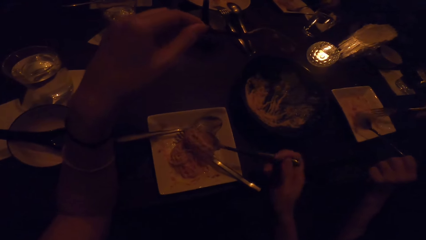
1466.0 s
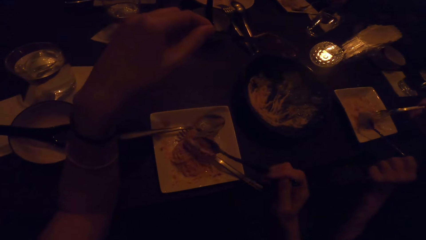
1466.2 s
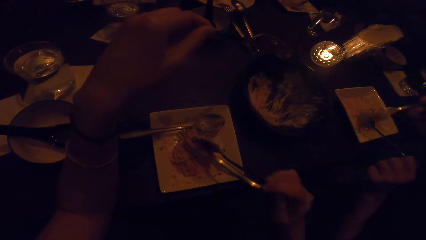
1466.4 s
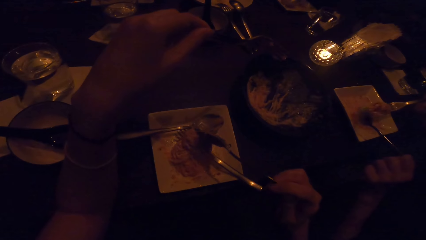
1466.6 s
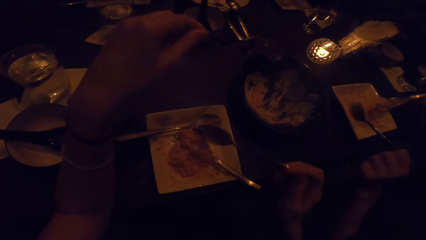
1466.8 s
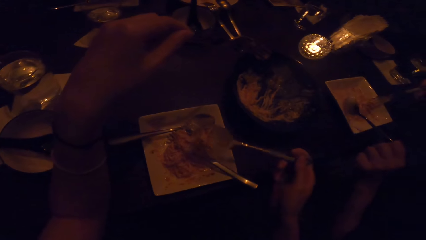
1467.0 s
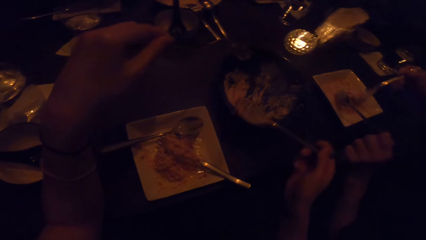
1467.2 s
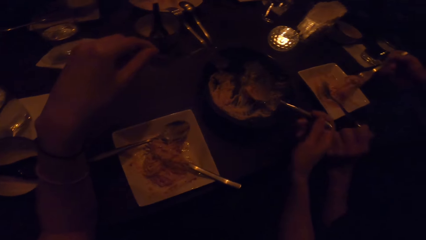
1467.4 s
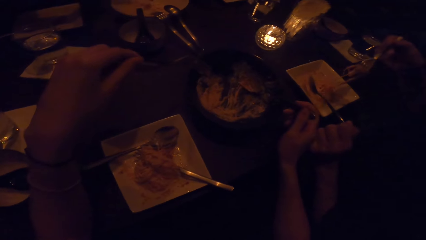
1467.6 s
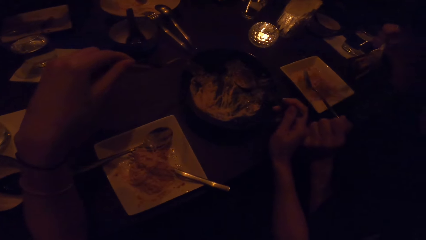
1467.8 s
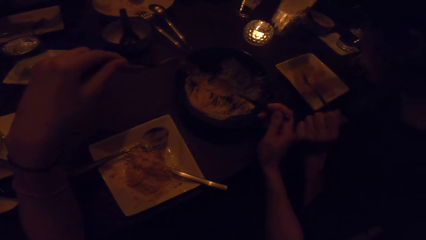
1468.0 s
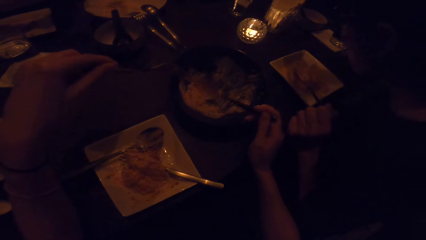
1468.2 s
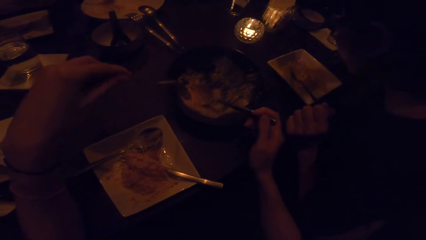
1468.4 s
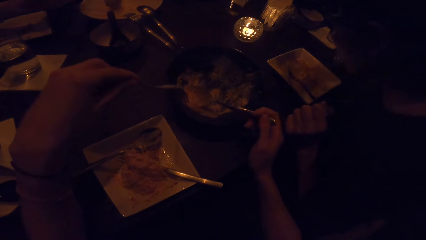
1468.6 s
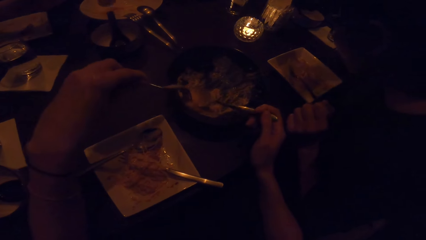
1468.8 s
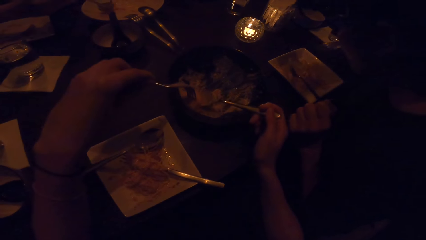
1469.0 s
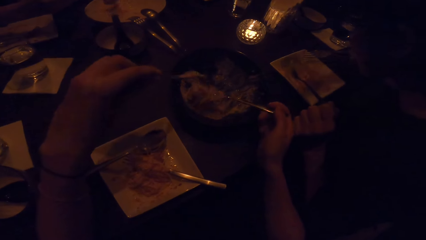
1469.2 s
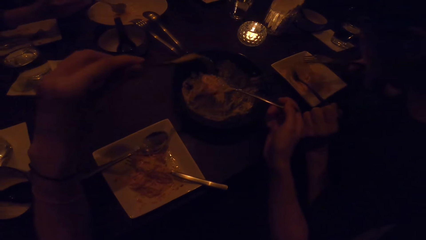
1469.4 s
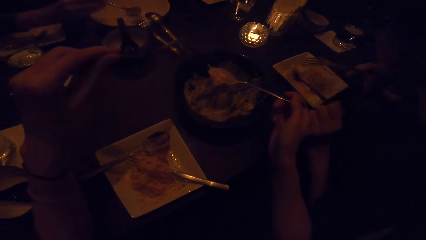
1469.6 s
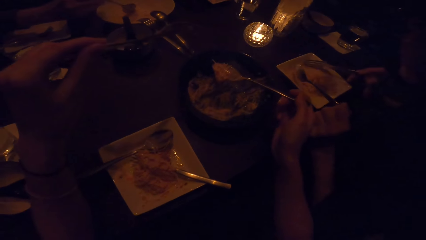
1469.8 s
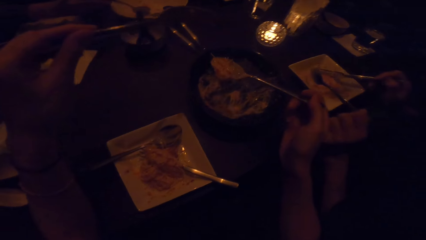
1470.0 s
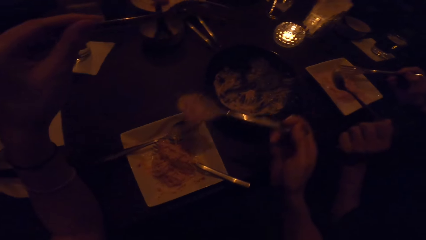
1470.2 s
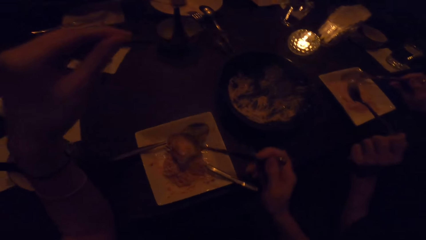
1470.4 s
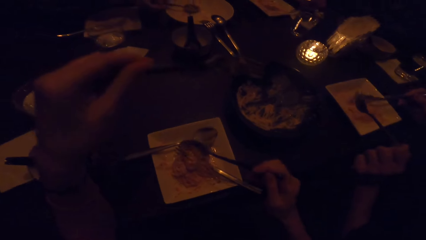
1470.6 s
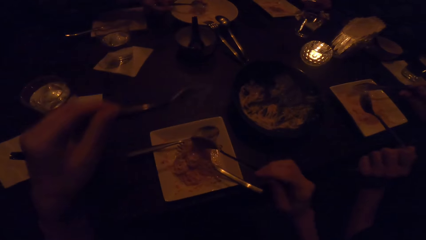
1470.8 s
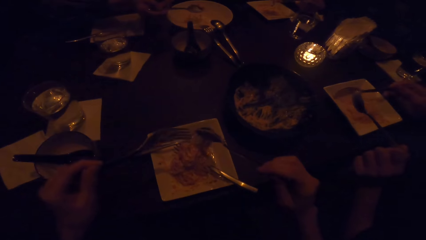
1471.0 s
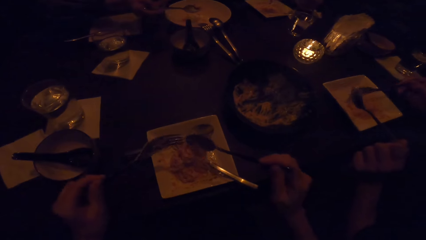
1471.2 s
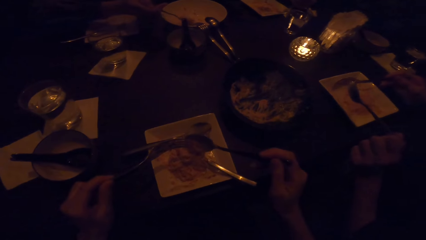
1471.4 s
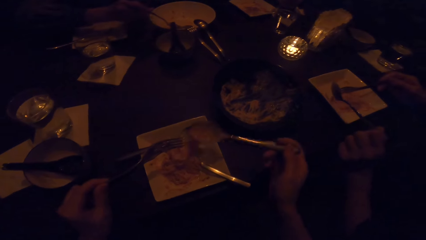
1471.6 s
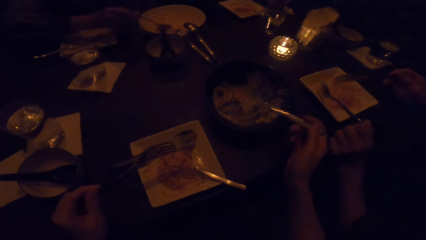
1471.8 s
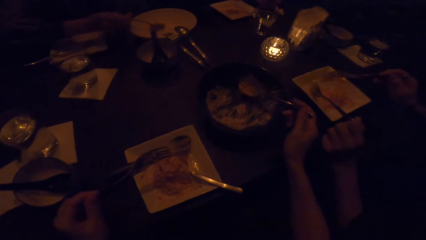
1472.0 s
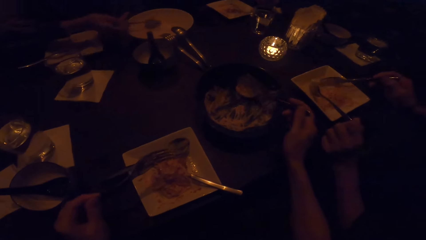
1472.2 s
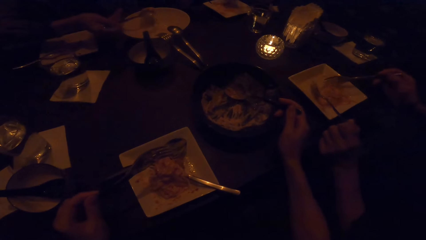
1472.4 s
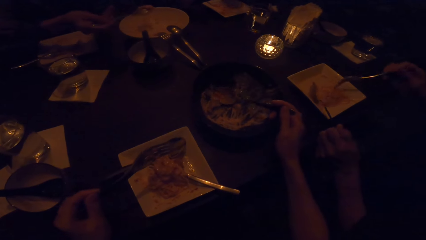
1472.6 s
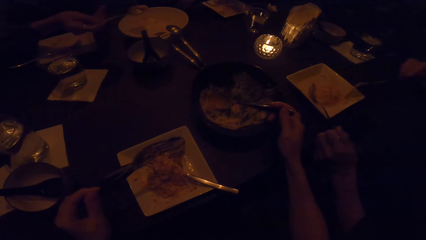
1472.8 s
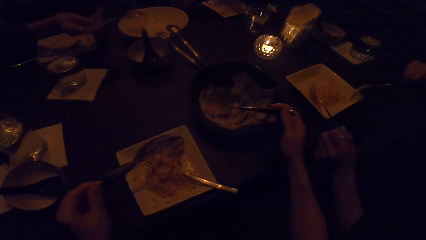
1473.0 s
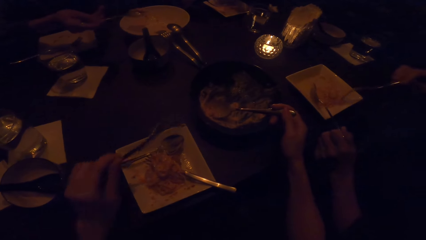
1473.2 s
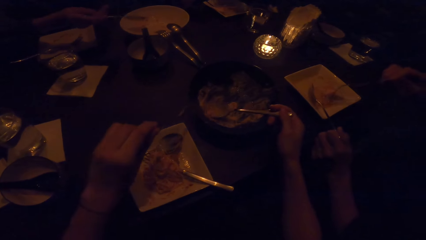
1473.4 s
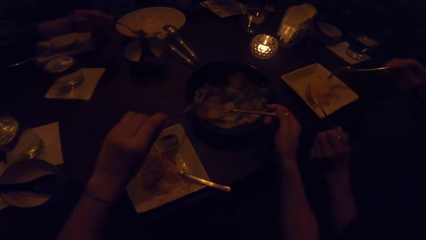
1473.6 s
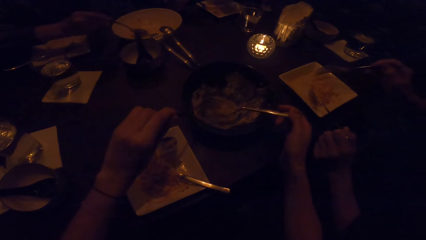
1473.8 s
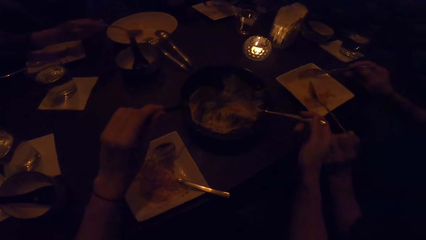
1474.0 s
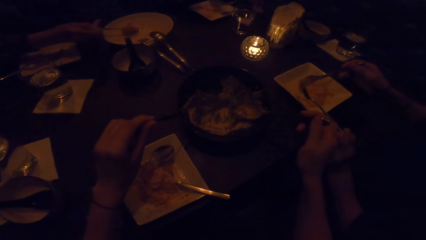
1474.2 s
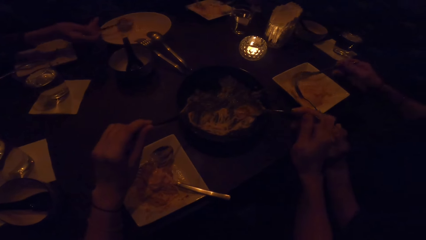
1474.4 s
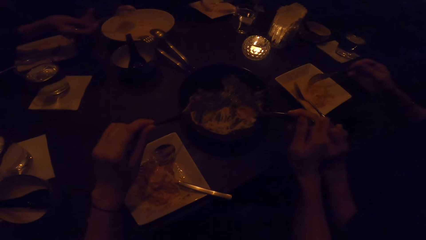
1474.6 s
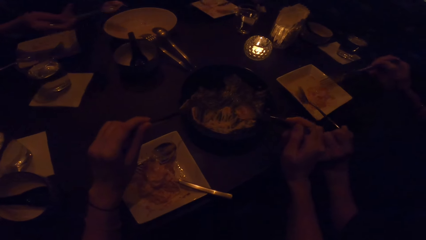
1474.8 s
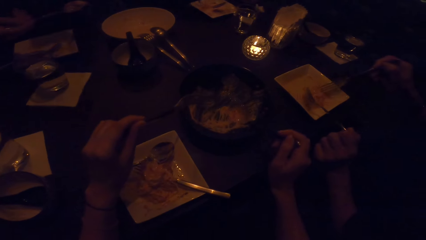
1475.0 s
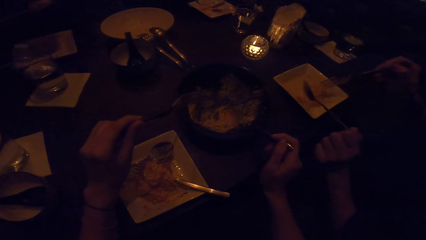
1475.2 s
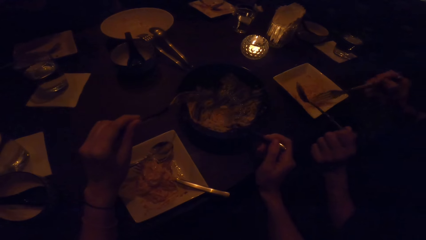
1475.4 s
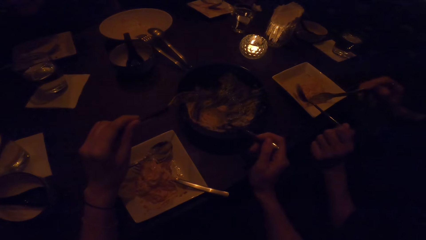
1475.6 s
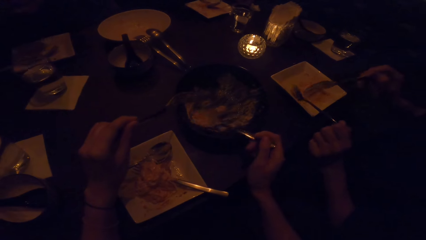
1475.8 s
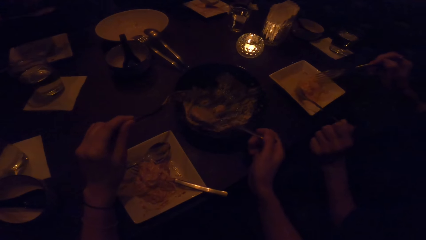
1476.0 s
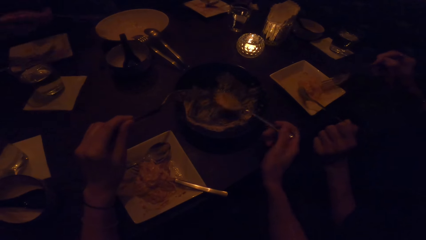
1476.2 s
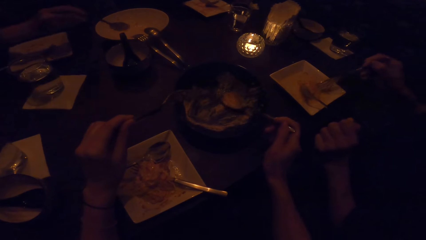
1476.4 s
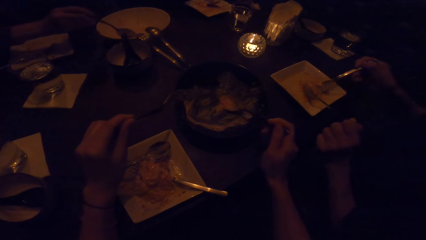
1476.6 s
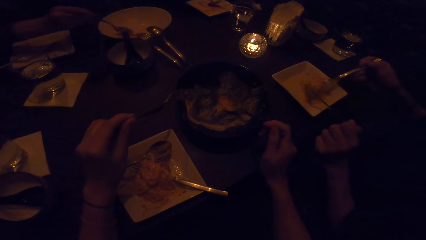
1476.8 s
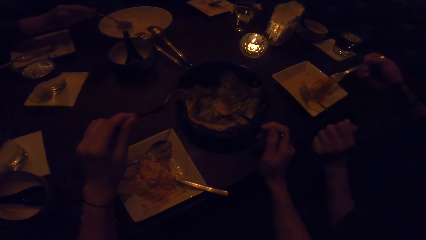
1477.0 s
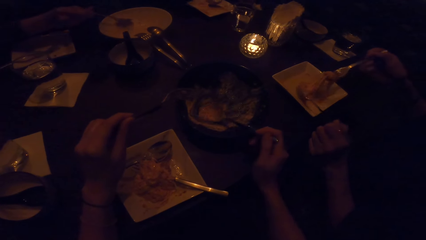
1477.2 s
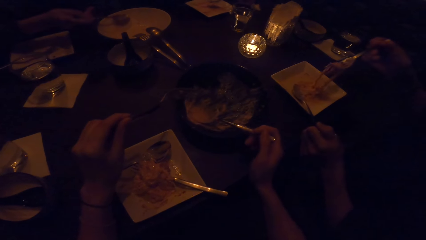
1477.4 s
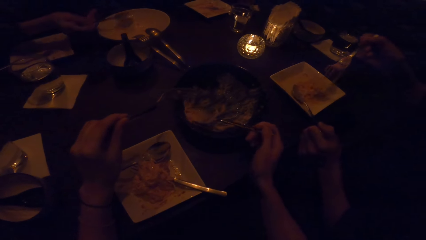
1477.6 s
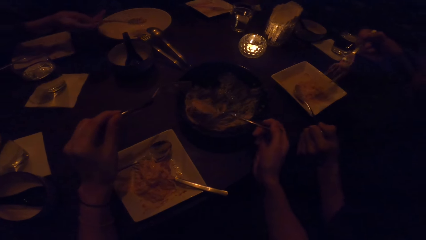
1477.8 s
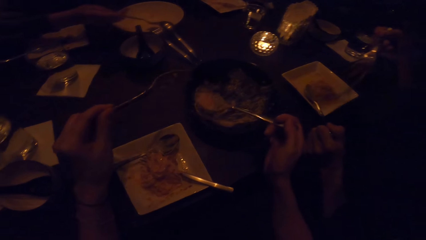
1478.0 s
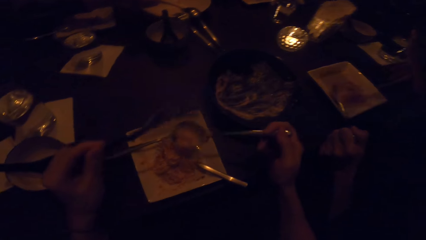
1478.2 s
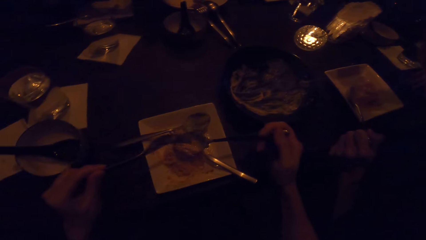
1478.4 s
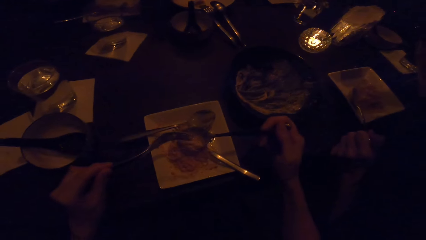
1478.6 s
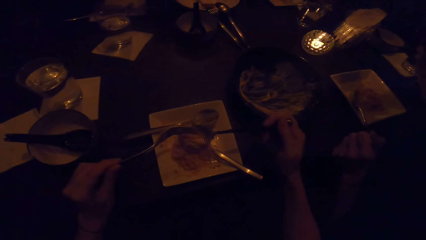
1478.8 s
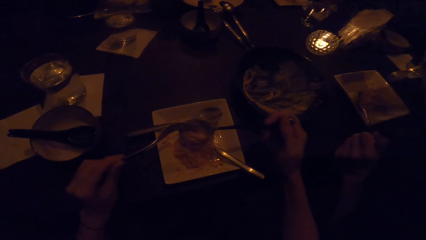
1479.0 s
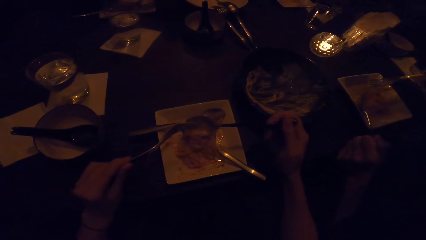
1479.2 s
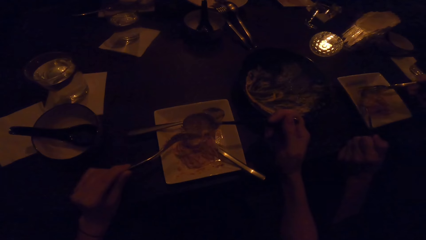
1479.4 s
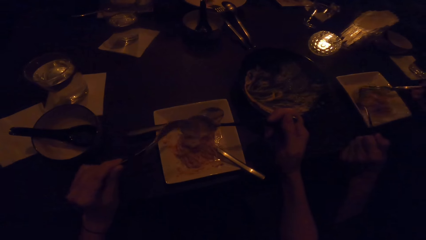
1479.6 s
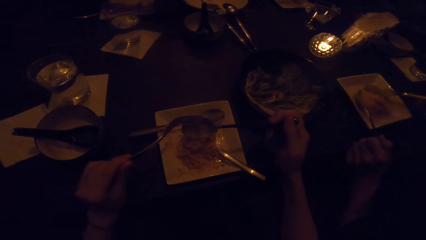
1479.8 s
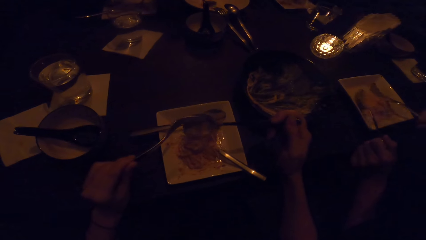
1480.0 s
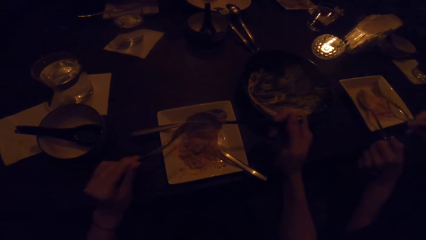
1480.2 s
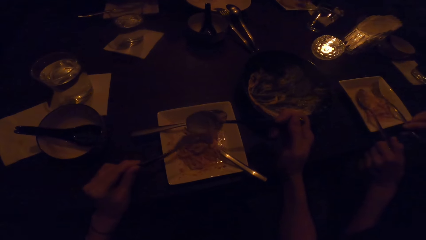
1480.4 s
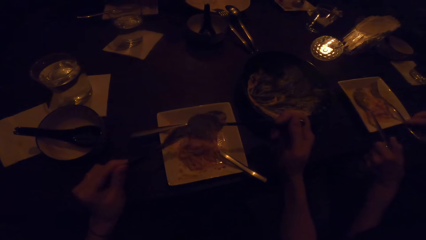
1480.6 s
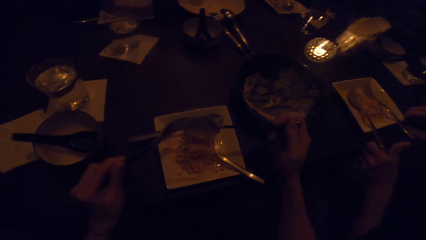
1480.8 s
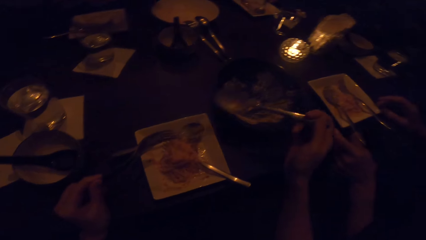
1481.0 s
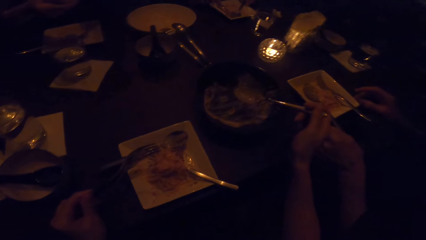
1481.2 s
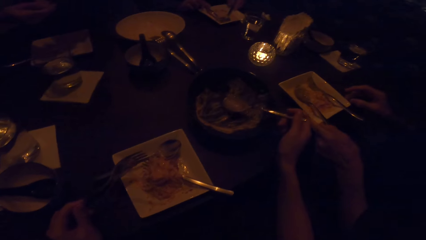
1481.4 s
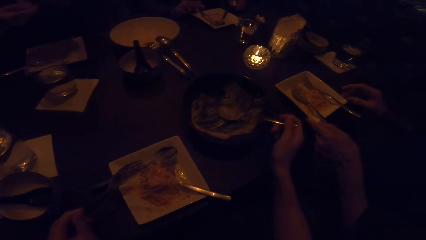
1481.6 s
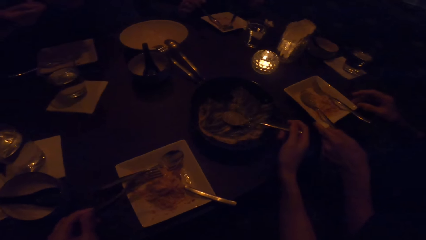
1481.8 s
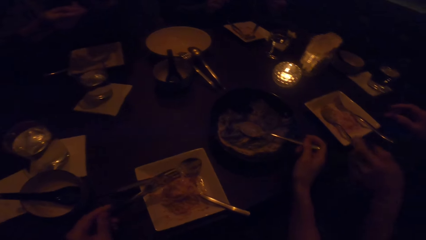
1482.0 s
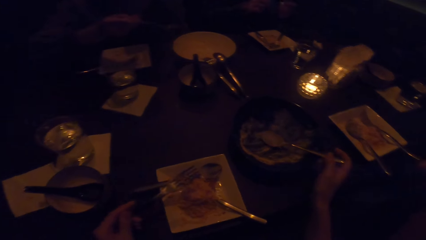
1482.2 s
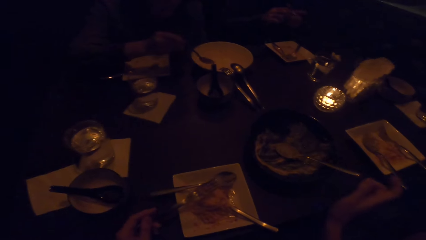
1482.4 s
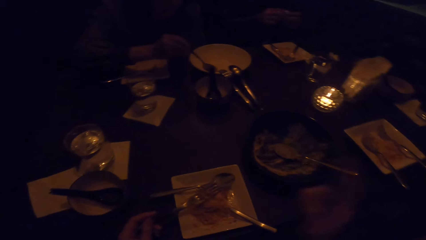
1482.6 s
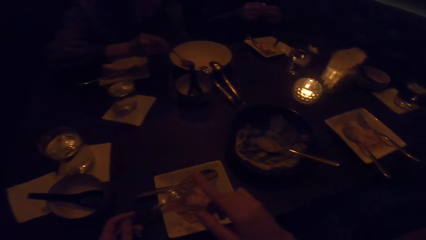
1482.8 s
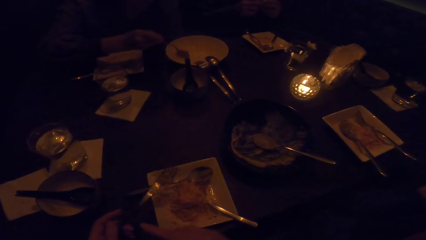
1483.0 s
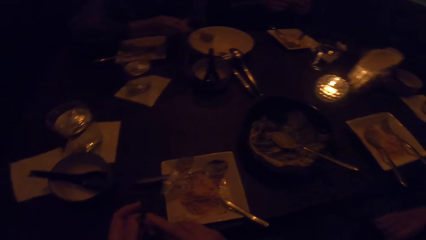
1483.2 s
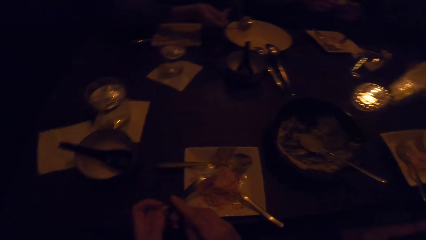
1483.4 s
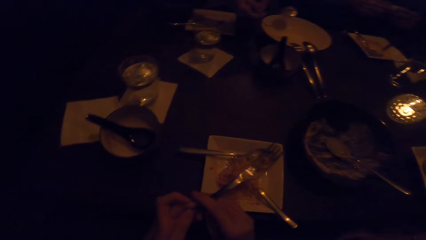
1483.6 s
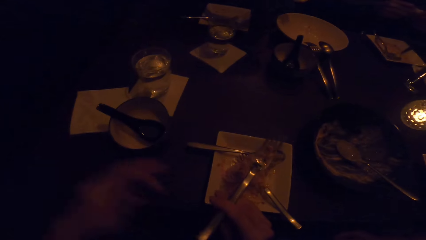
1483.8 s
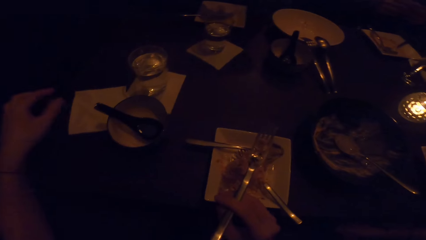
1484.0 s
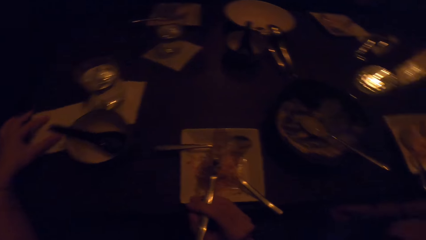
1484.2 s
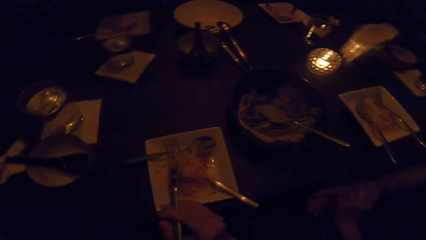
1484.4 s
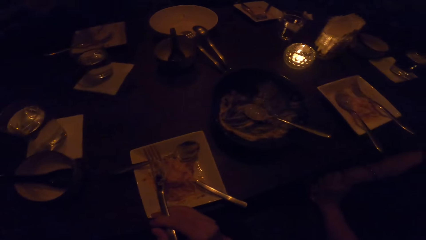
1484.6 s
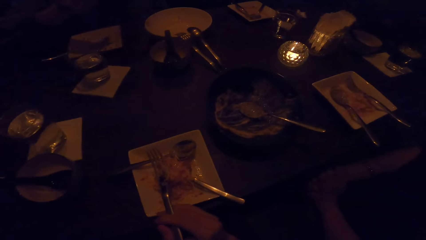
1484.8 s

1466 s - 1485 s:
The camera wearer puts the food on the plate. She picks up food with the spoon. She puts the food on the plate. She picks up the food with the plate. She puts the food on the plate. She drops the spoon in her right hand in the plate. She puts the plate down. She passes the cutlery in her left hand to her right hand. She holds the plate with the right hand. She changes the position of a serviette on the table with her left hand. She picks up the serviette.
